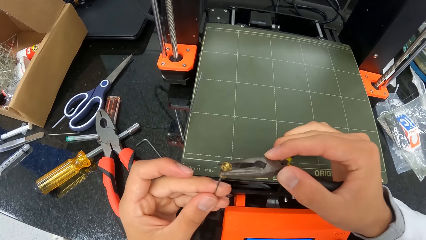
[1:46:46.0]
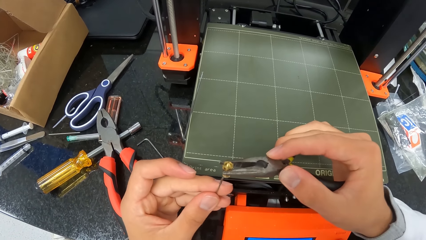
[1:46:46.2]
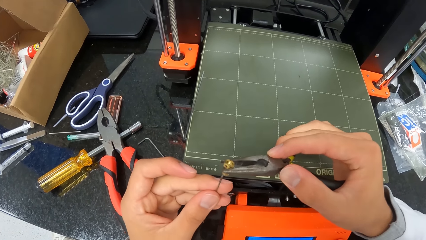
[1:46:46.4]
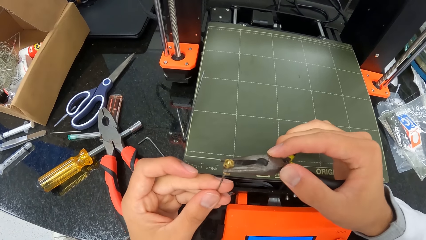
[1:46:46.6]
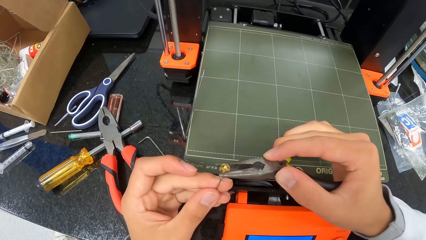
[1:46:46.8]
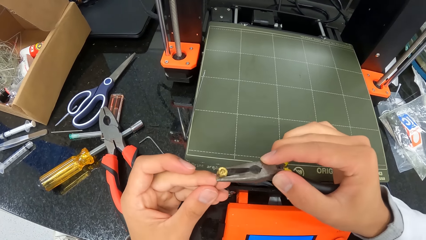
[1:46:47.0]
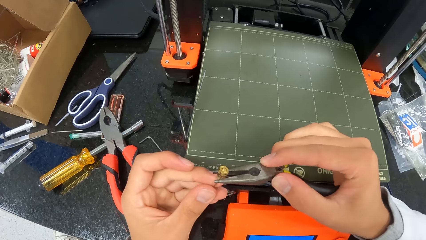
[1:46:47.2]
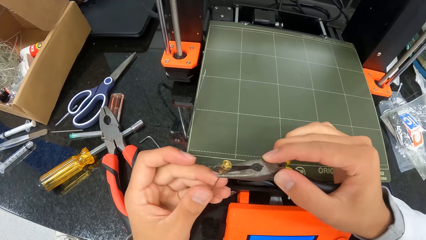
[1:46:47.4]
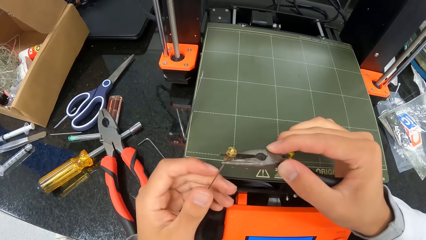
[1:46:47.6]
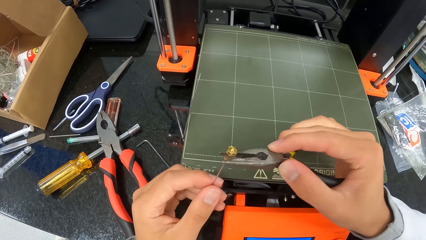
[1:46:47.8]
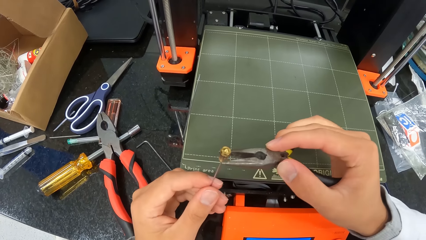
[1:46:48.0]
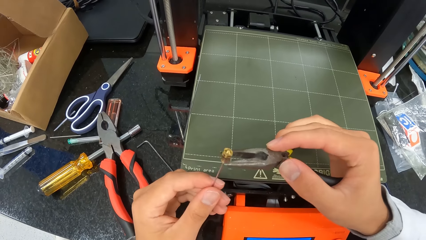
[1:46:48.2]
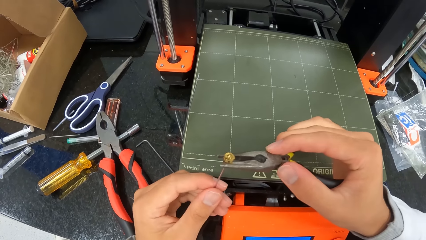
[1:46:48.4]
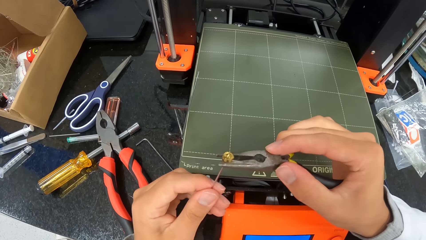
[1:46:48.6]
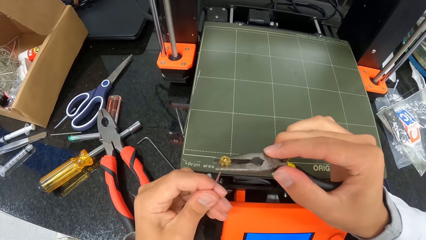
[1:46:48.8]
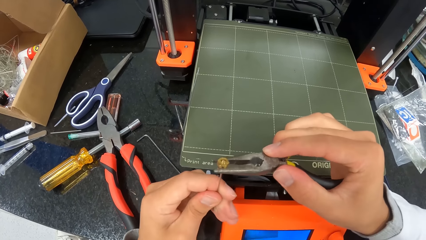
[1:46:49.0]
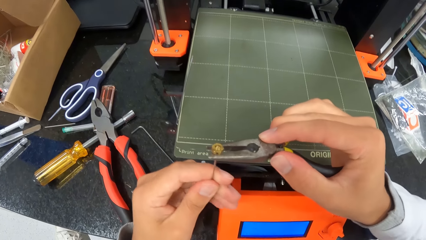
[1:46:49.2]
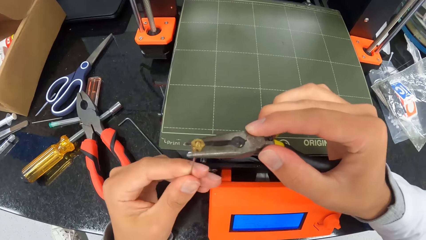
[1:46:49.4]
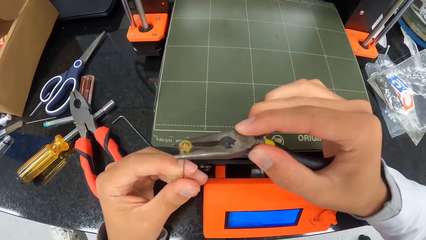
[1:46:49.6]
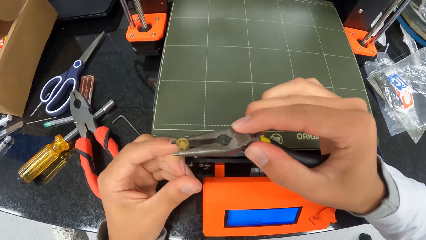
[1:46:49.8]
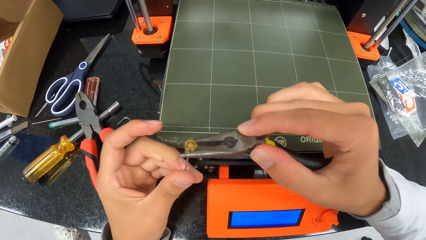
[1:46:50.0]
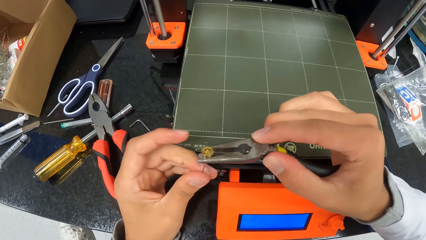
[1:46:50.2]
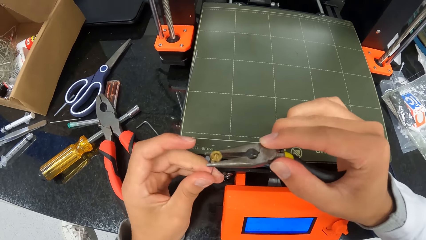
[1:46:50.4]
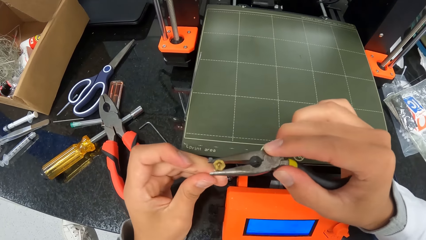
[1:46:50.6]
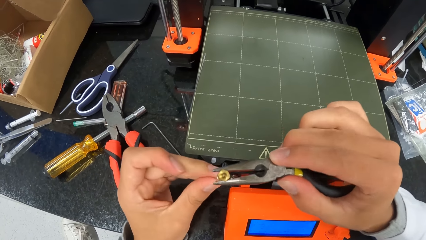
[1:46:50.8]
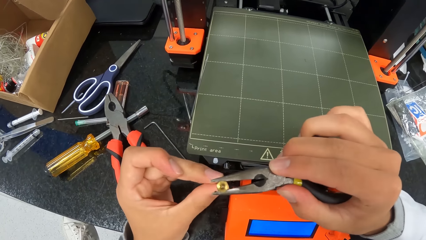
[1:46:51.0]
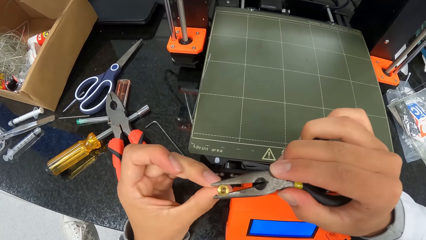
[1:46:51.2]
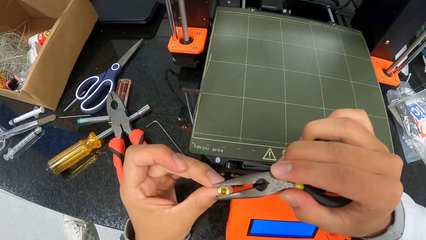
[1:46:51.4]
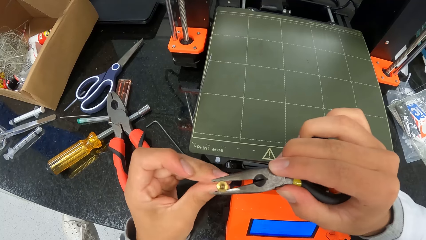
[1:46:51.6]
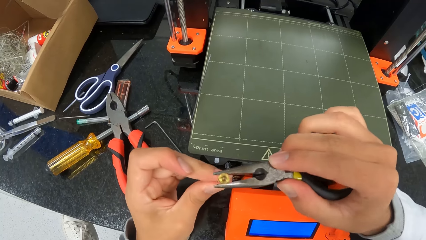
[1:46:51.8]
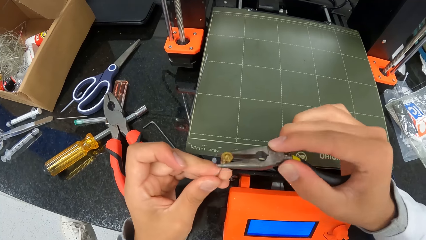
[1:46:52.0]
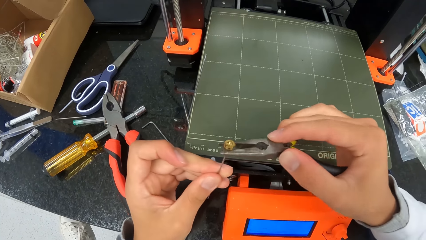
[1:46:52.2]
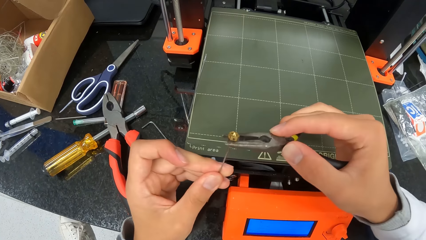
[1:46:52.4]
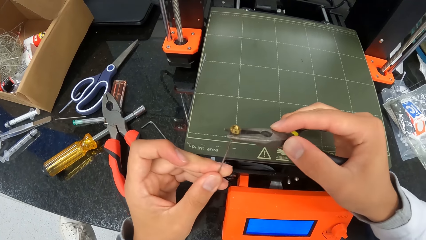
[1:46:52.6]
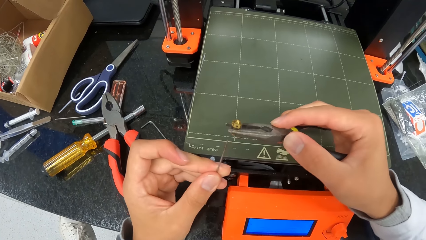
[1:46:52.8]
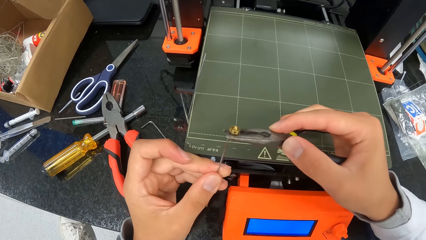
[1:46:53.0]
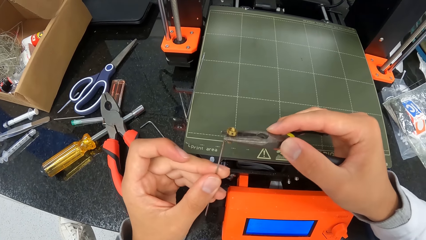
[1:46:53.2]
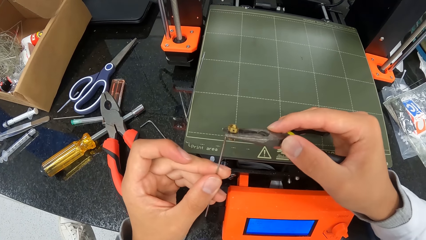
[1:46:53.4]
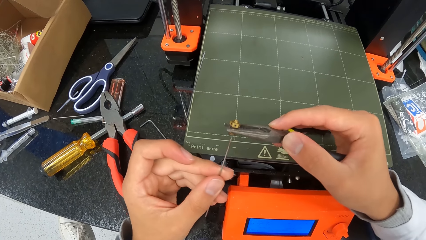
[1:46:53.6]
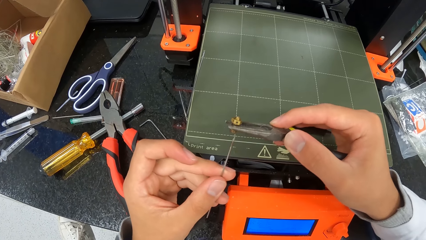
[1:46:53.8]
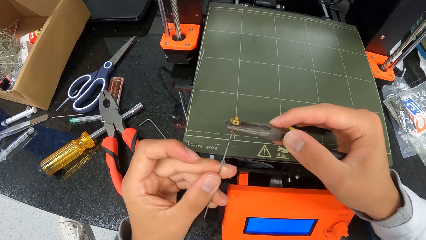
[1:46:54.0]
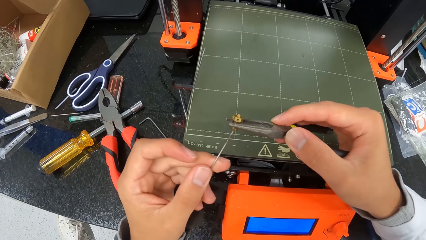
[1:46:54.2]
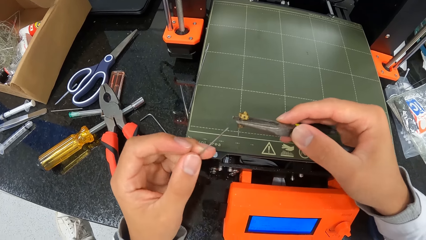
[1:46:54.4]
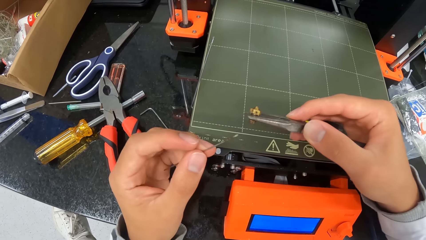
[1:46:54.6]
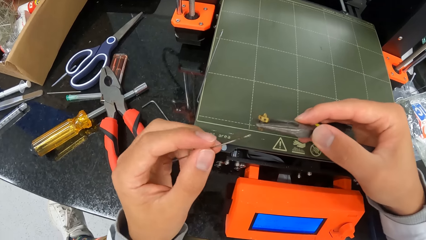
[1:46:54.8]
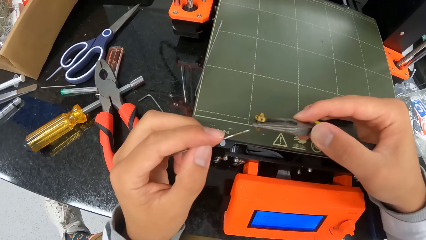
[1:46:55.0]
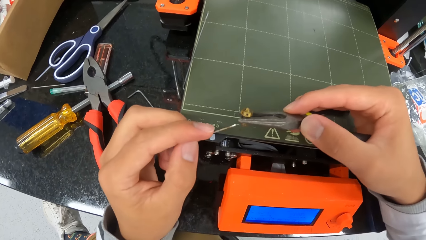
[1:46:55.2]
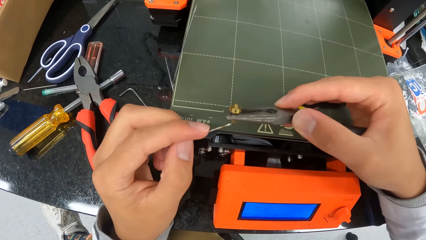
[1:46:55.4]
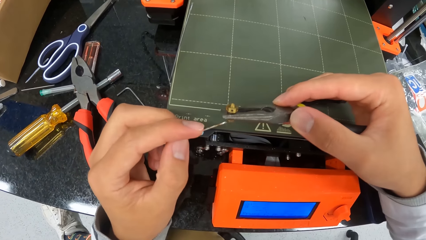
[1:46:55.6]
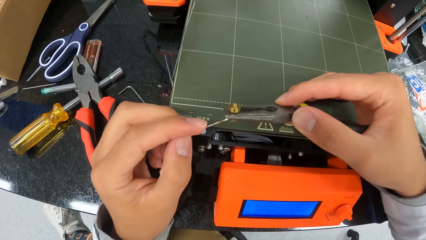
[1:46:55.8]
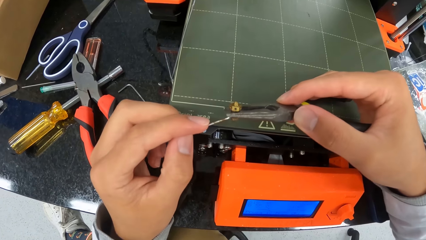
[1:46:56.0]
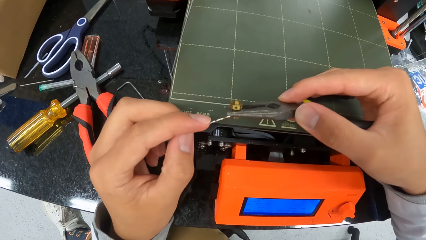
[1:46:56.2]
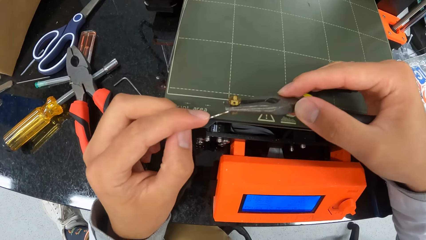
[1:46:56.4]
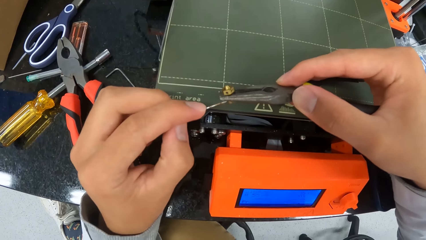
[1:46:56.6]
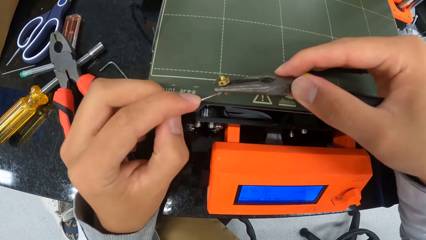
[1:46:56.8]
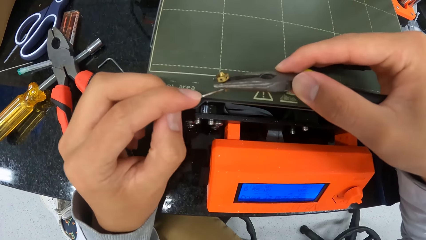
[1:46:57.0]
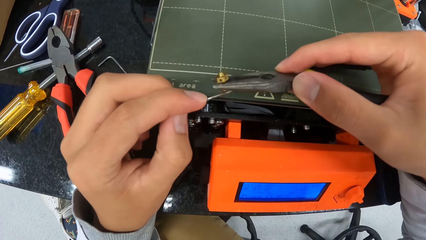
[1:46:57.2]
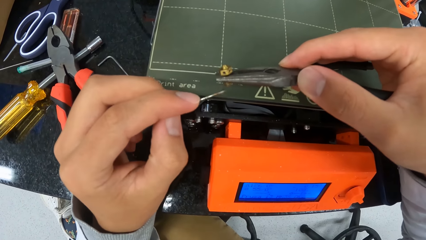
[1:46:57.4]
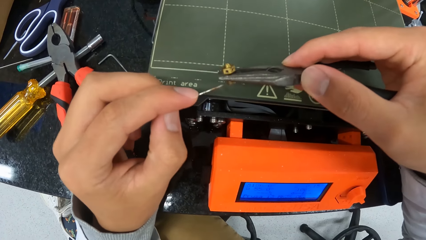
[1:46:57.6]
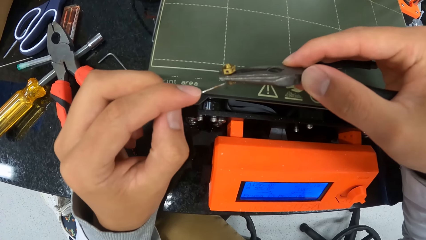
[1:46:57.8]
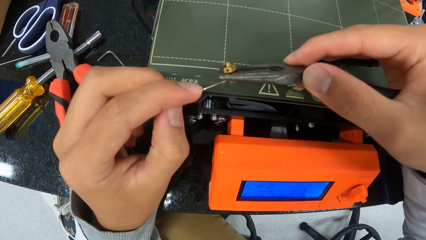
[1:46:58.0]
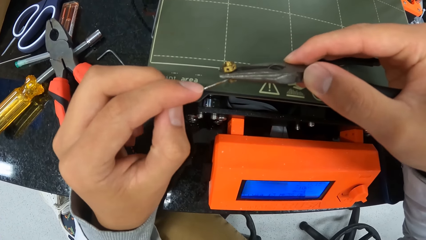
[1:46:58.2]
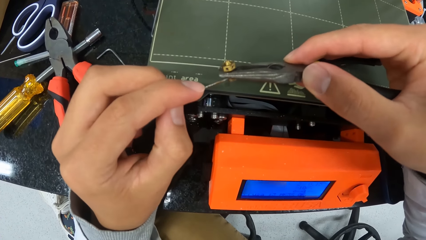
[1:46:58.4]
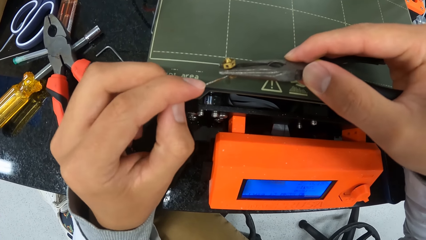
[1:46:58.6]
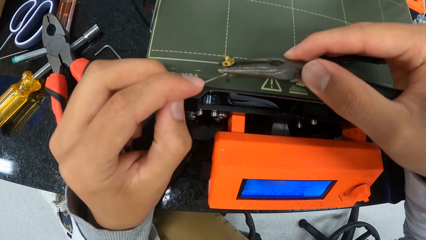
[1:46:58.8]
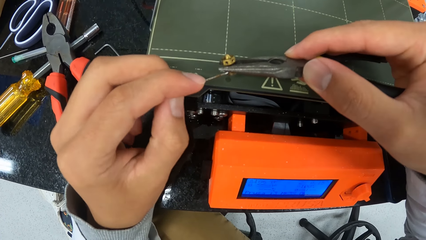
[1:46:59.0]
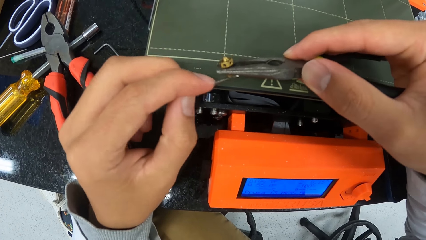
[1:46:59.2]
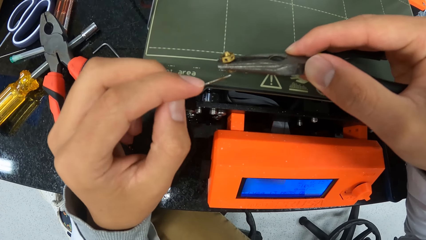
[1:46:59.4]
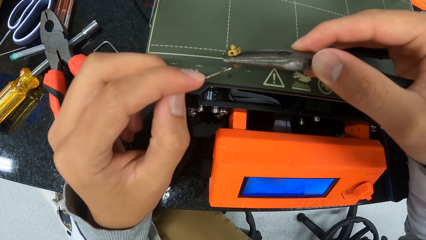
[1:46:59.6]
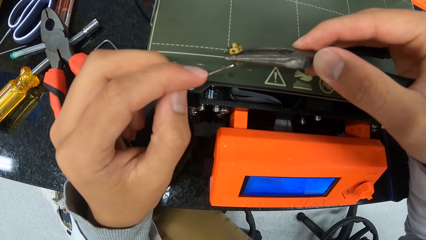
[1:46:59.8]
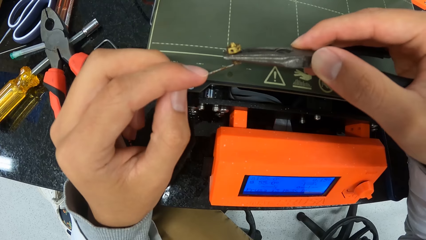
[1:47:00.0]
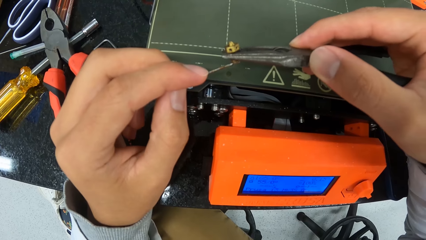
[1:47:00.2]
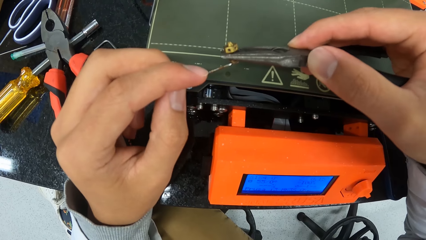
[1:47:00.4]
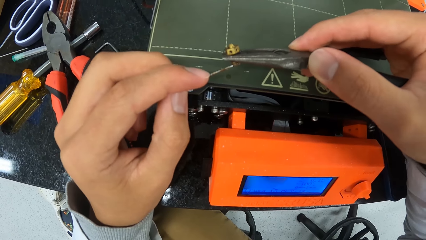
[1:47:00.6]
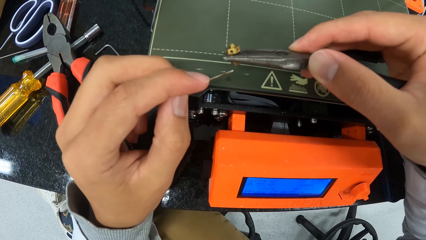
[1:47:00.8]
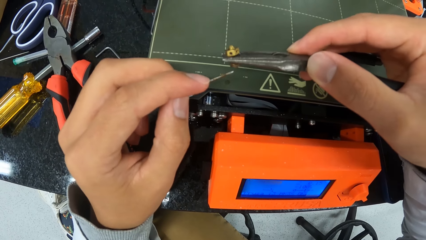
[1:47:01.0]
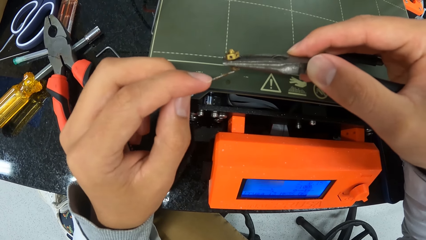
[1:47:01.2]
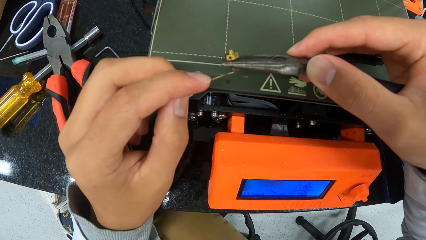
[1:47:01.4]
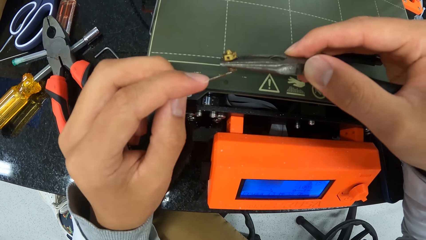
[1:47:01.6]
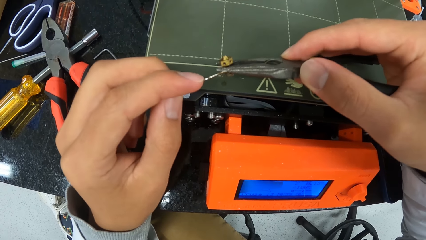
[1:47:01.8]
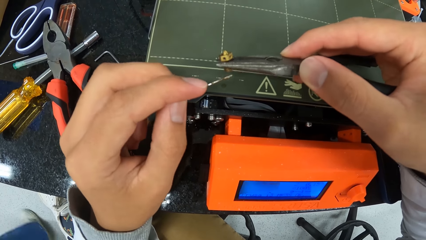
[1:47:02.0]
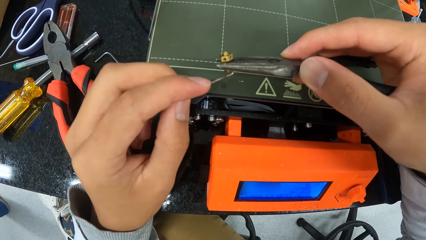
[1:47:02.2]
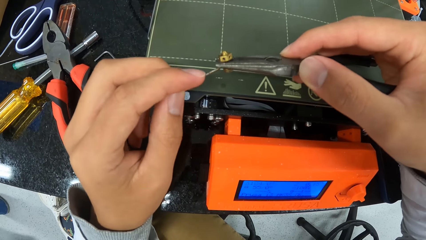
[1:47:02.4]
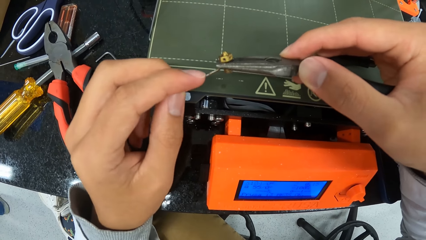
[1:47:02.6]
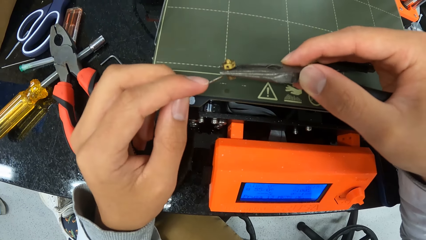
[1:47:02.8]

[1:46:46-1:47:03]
The camera wearer cleans the nut with the pin and pair of pliers in both hands.
